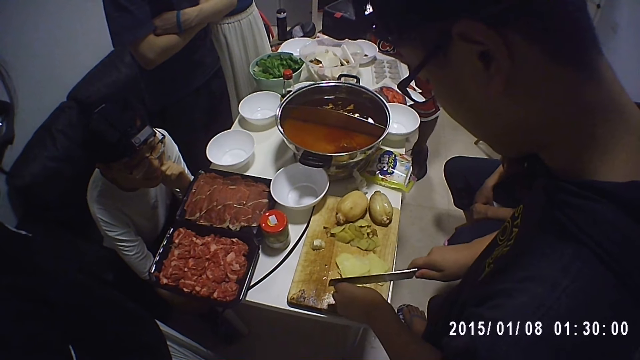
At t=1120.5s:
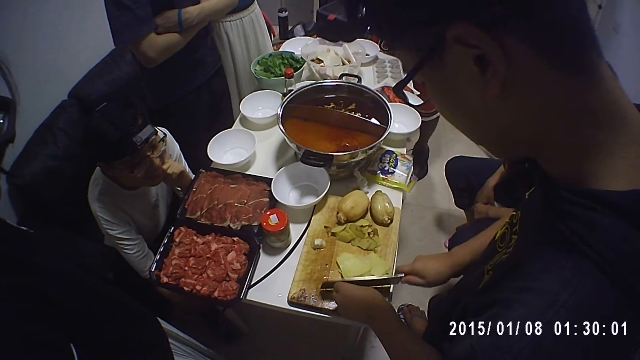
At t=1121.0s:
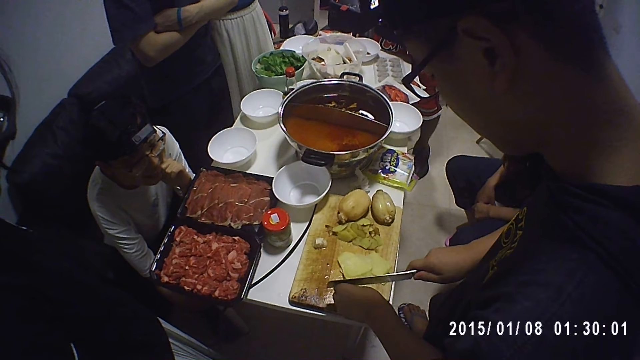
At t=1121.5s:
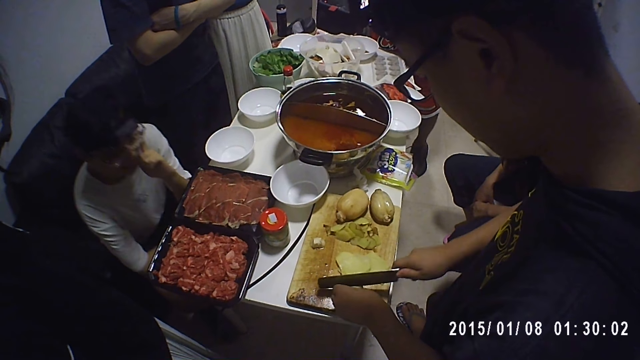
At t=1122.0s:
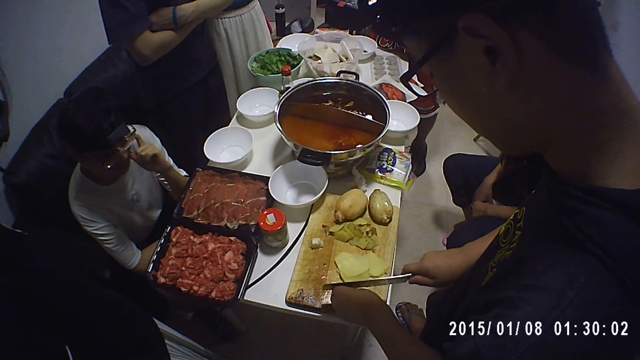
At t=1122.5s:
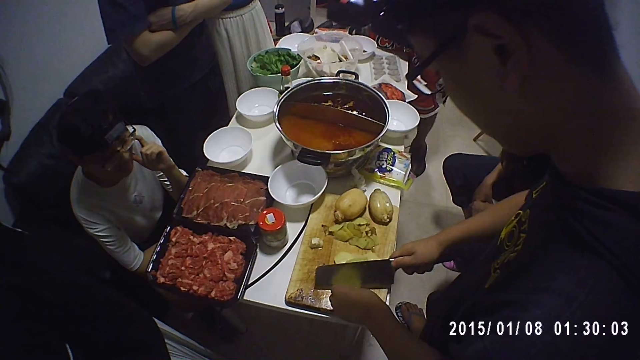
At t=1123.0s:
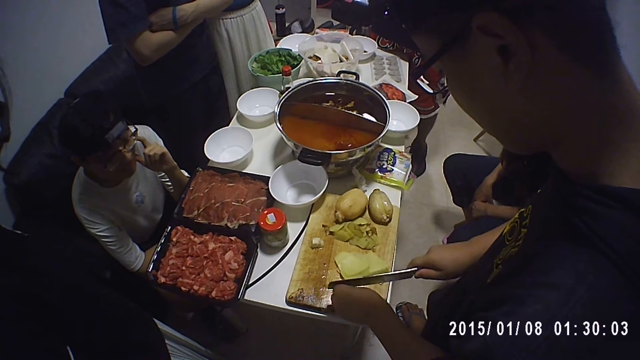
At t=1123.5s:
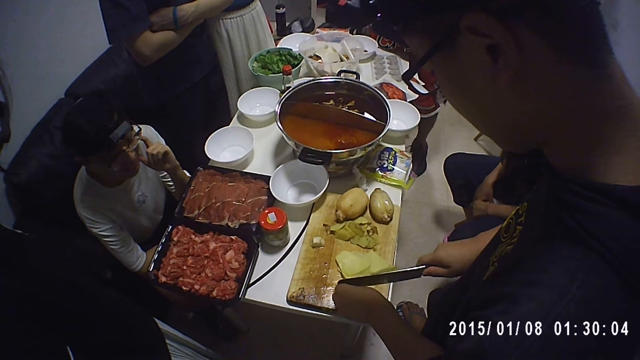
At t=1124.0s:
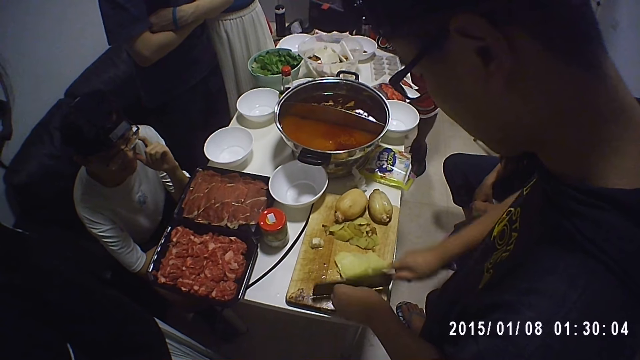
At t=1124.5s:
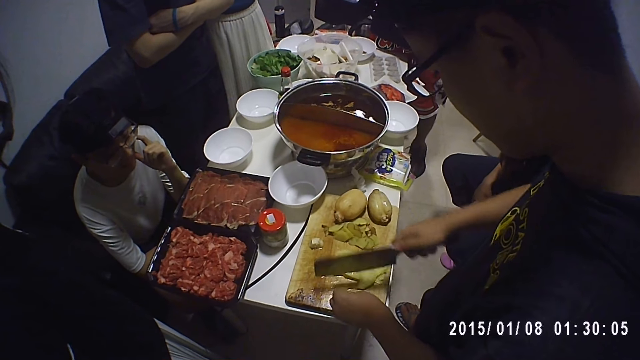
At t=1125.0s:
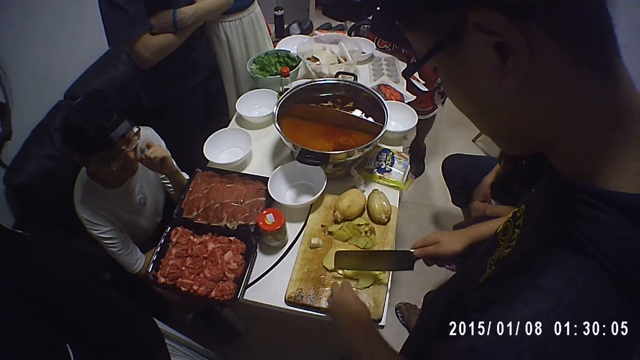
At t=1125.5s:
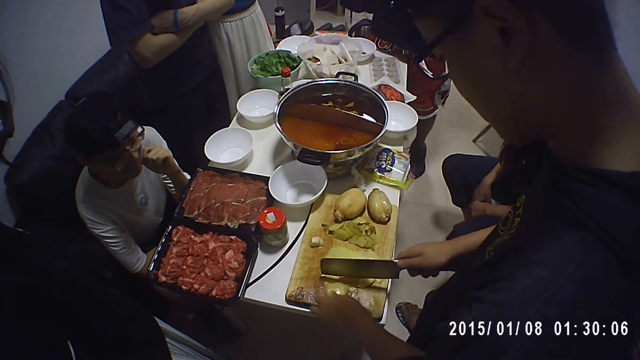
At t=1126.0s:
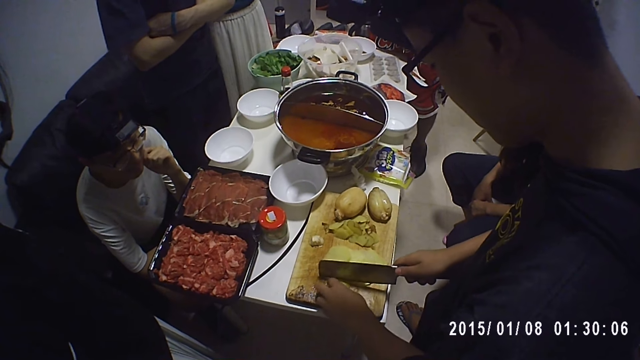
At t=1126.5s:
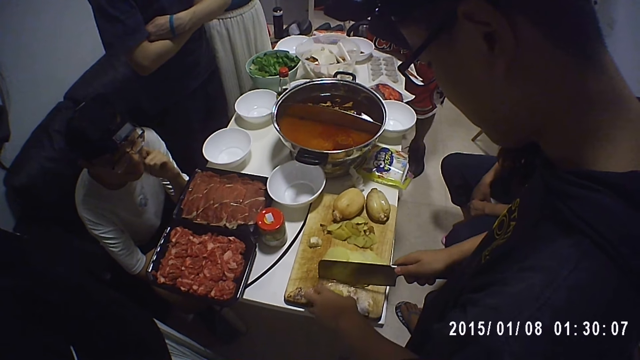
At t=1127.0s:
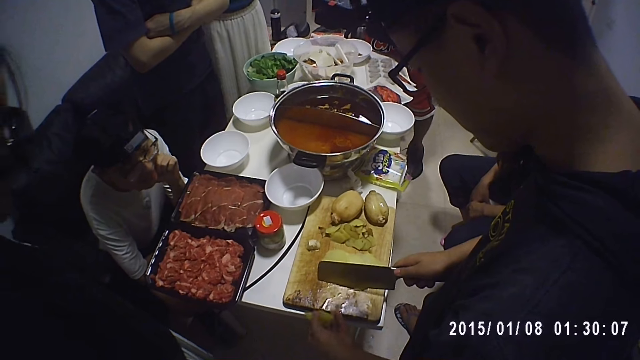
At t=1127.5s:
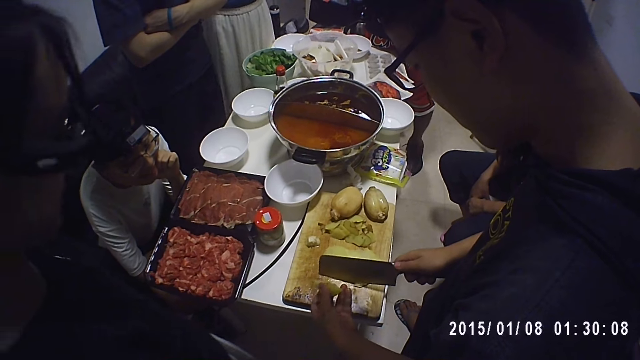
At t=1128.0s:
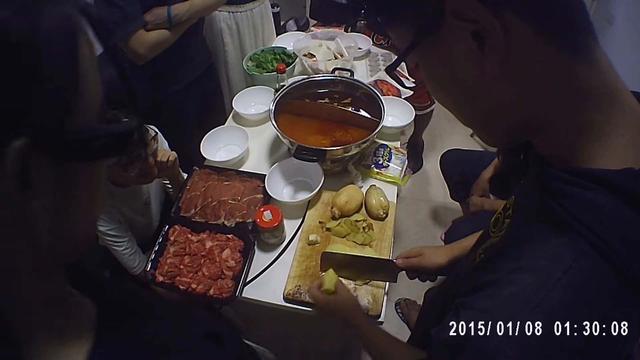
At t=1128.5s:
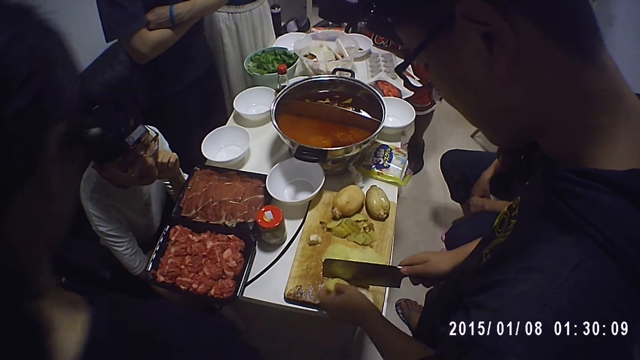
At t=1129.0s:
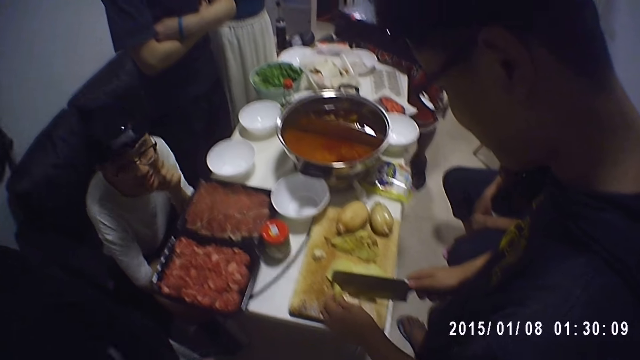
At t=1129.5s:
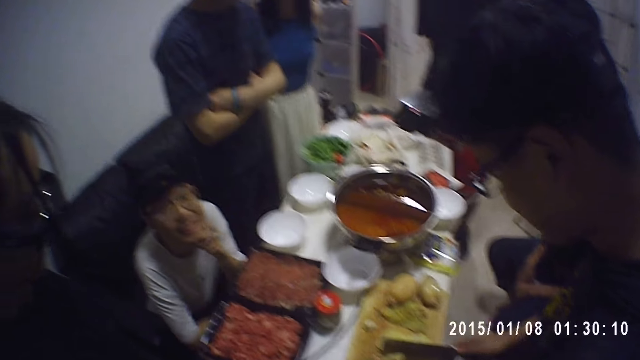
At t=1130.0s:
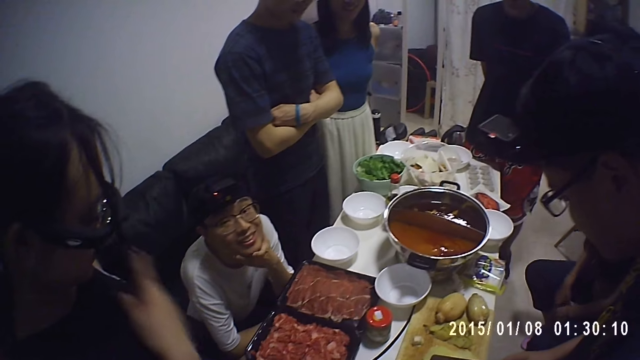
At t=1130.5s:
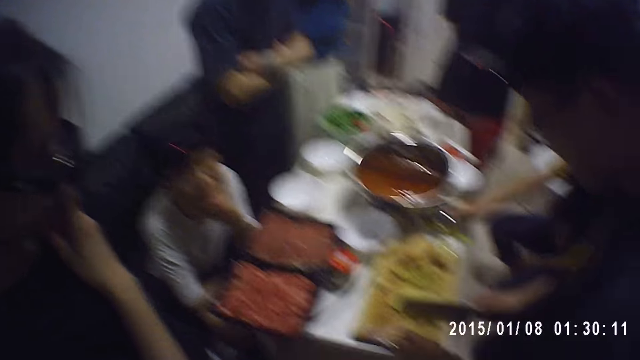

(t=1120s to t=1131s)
A man swings on the chair. Another man is chopping potatoes. The first man swings on the chair. A woman moves near the other man. The other man chops the potatoes. The woman moves. The first man converses with the other man.

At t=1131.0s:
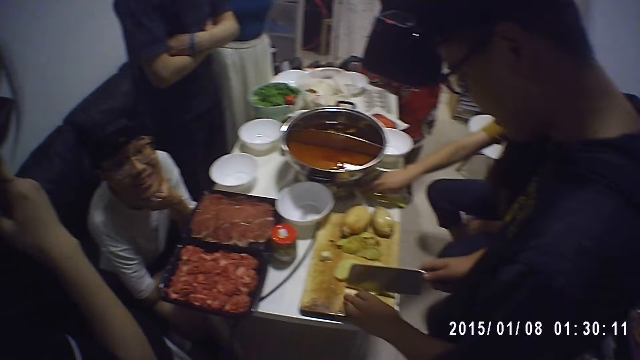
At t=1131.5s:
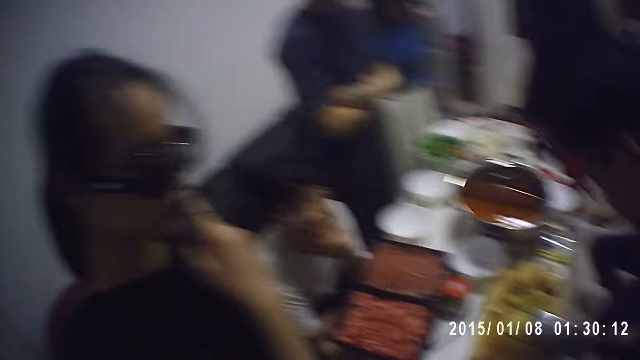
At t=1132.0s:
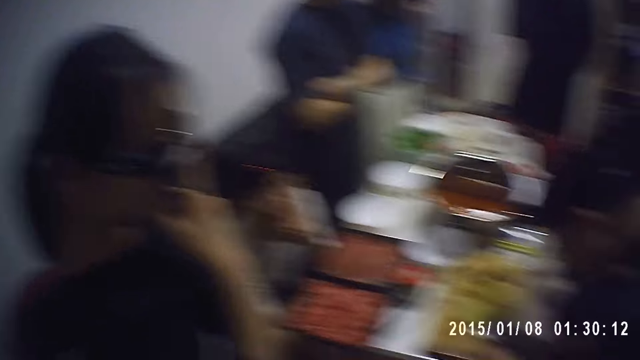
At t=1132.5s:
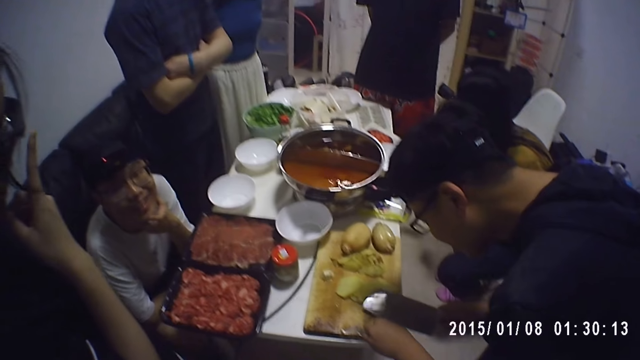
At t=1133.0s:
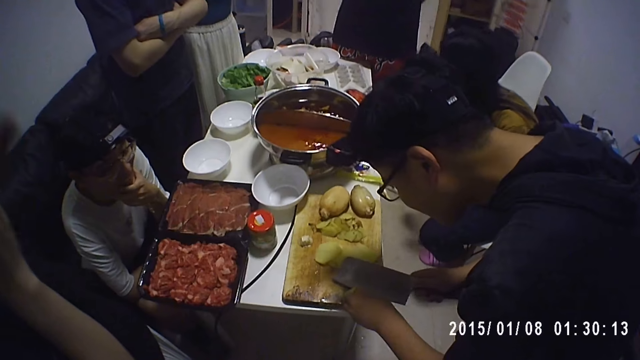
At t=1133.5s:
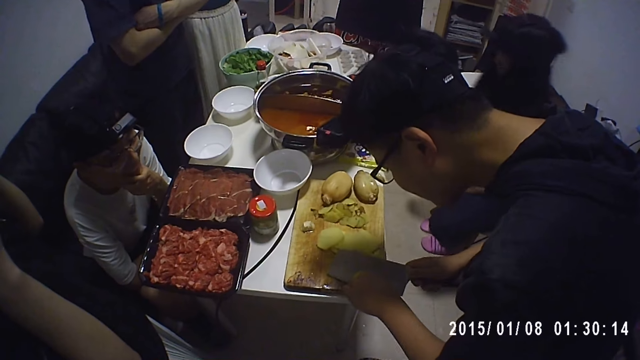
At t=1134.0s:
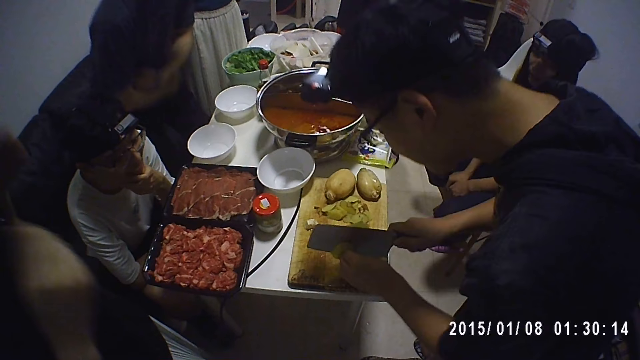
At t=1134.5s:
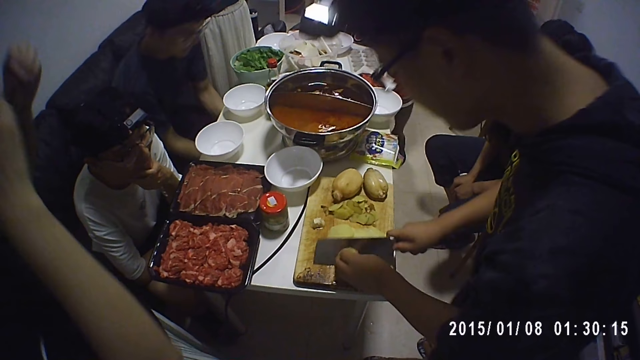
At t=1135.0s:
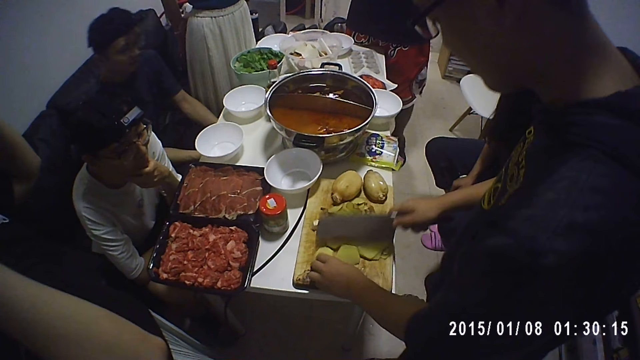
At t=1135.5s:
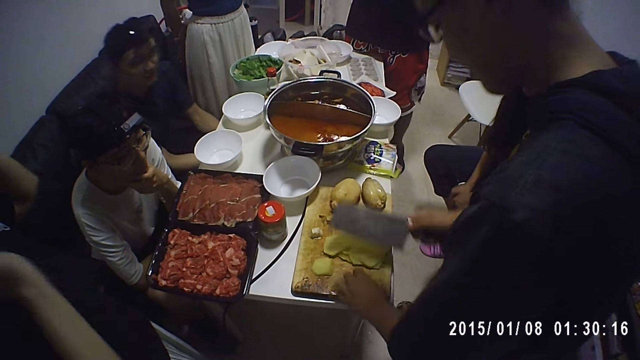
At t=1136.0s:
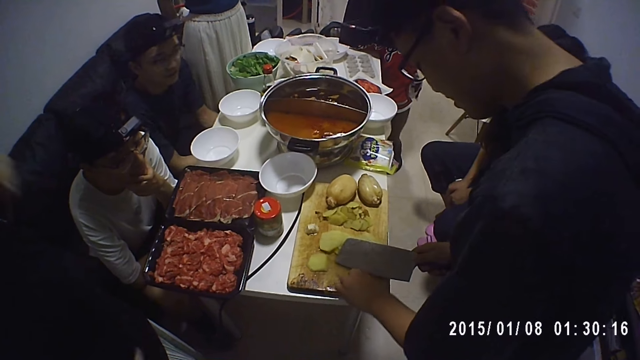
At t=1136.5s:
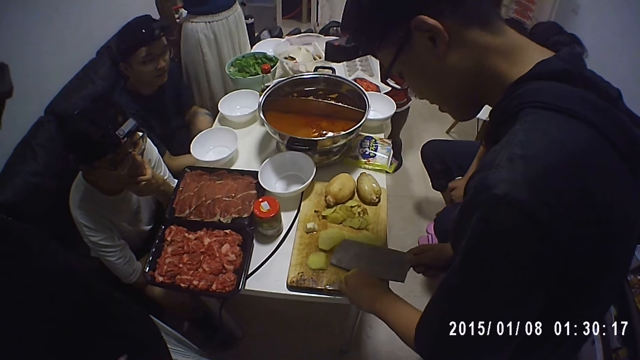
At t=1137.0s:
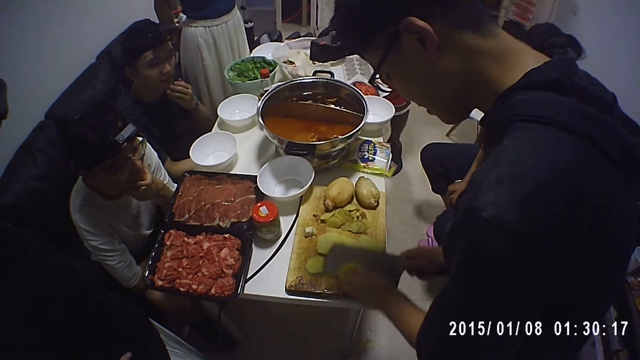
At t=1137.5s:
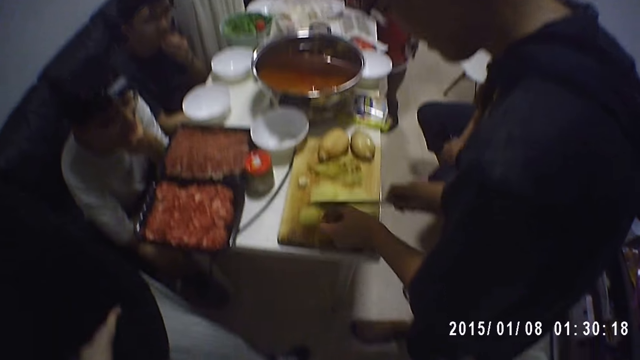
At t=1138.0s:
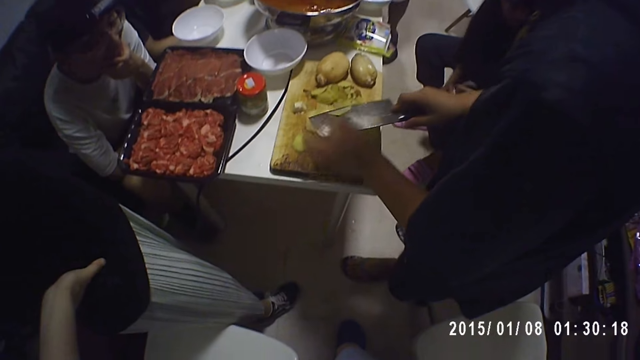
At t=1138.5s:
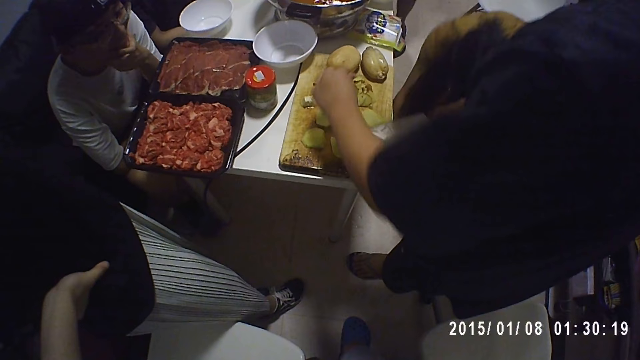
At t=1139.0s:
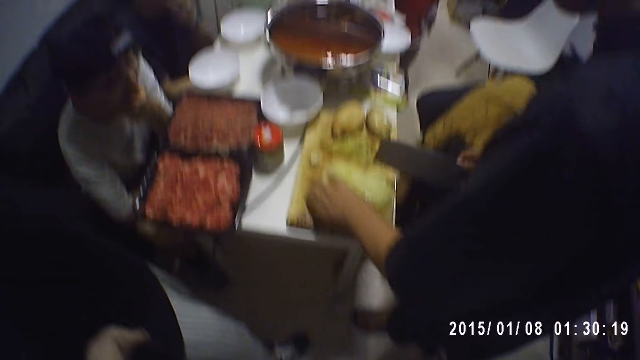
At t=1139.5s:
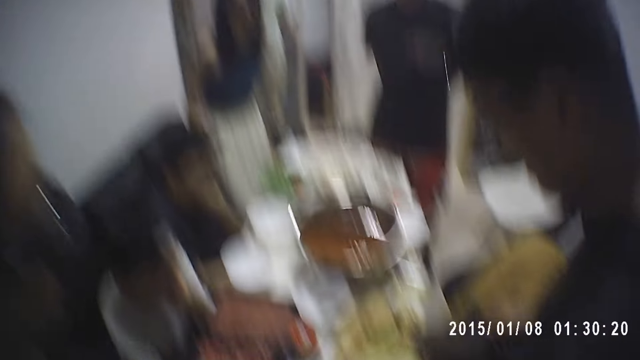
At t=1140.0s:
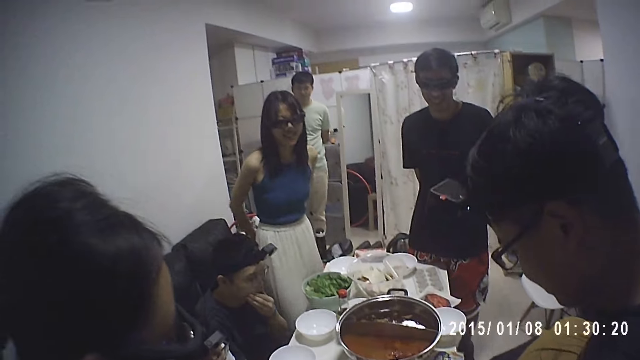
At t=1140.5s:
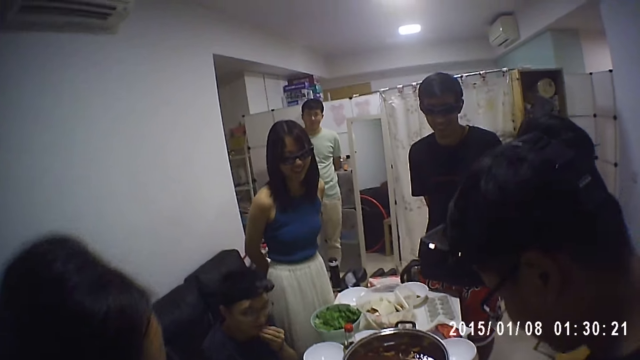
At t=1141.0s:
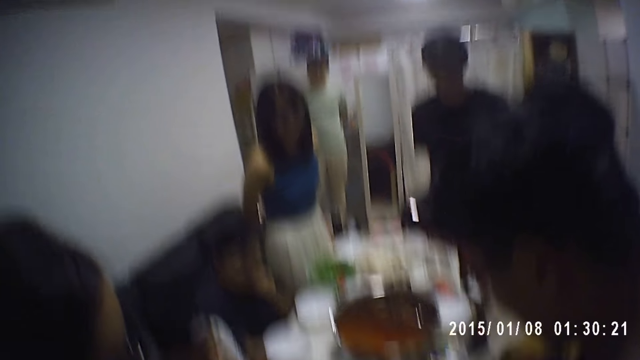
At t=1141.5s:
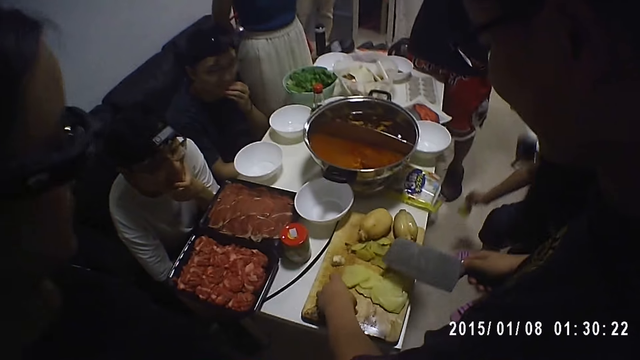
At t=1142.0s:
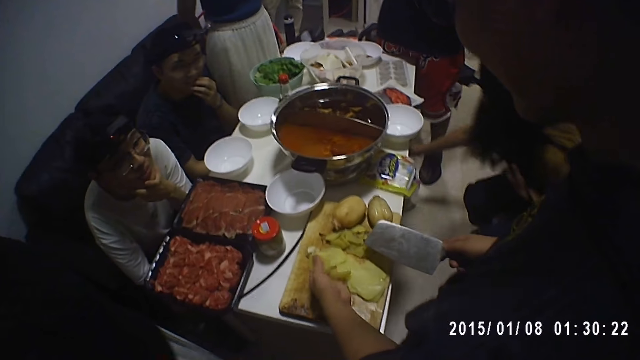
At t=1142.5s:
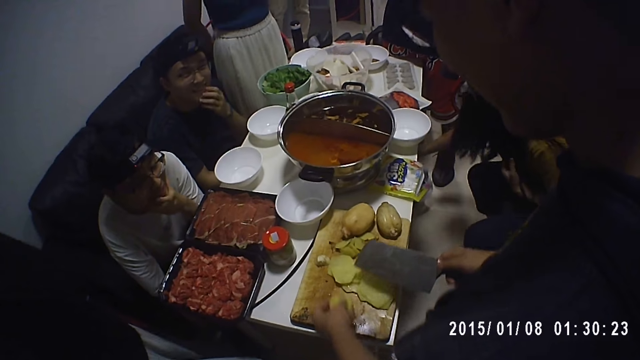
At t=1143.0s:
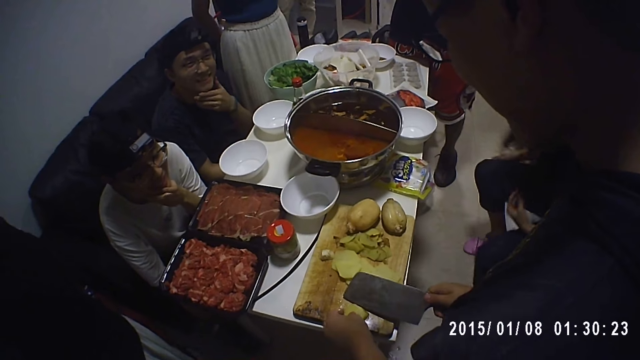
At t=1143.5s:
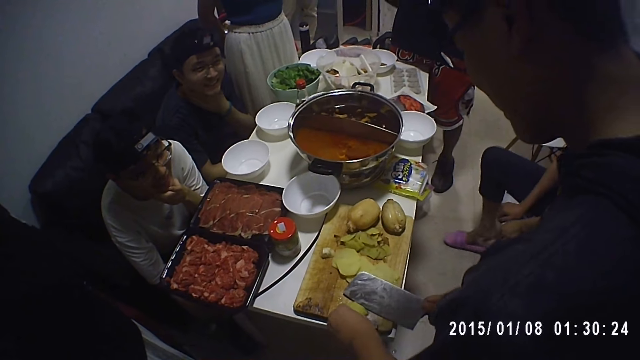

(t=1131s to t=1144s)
A woman lifts the right hand. A man is chopping potatoes. The woman holds the sunglasses. A second man converses with the first man. The first man chops the potatoes. The woman lifts both hands. A third man sits down. The first man chops the potatoes. The woman drops both hands. The first man chops the potatoes. The third man lifts the left hand. The first man holds the knife. A second woman bends down. A third woman converses with the first man. The second woman moves the right hand. Another woman throws dirt in a trash bin with her right hand. The first man picks up a potato. The first man chops the potatoes.
